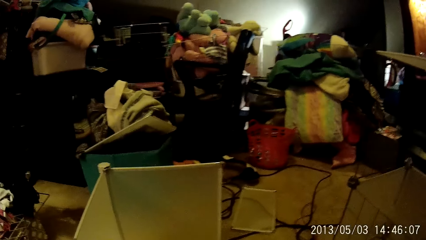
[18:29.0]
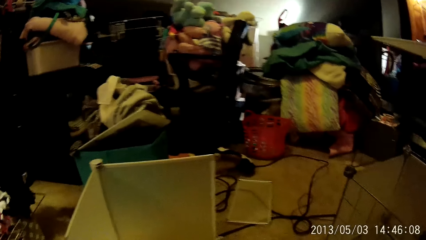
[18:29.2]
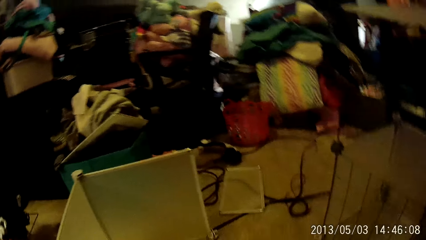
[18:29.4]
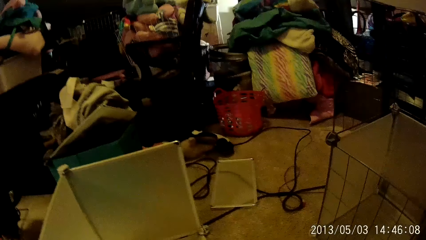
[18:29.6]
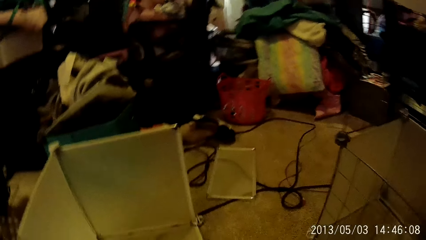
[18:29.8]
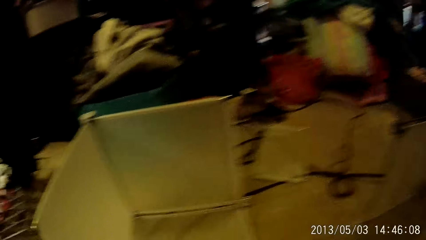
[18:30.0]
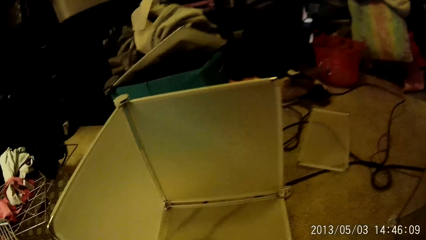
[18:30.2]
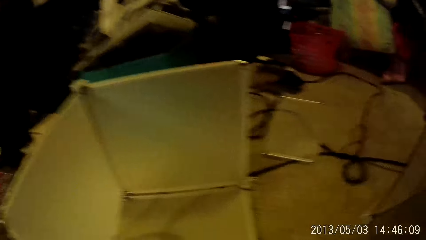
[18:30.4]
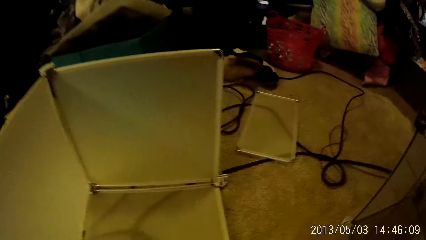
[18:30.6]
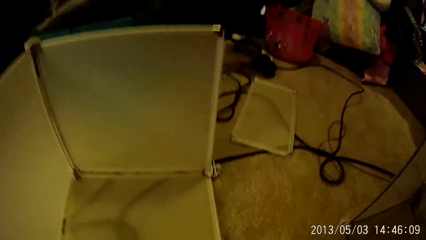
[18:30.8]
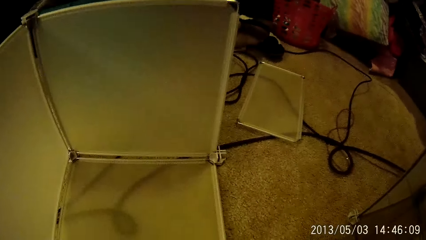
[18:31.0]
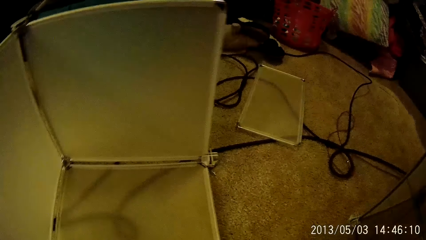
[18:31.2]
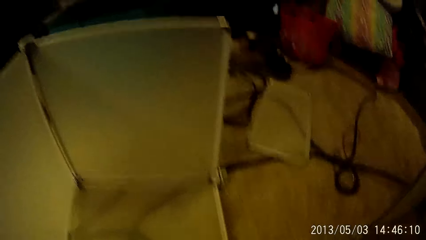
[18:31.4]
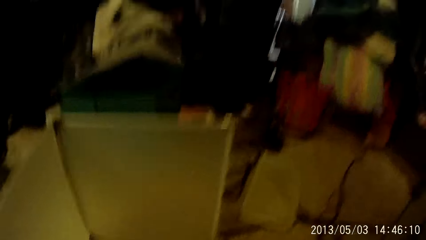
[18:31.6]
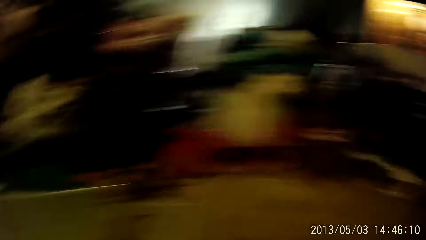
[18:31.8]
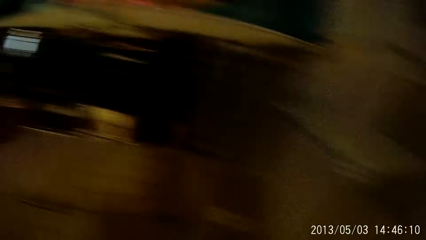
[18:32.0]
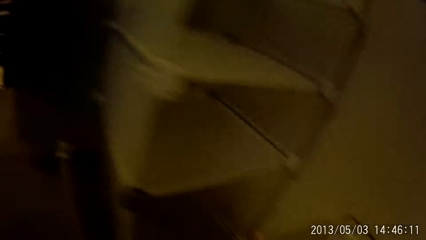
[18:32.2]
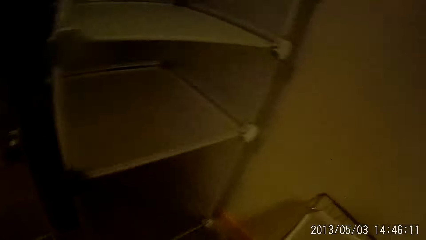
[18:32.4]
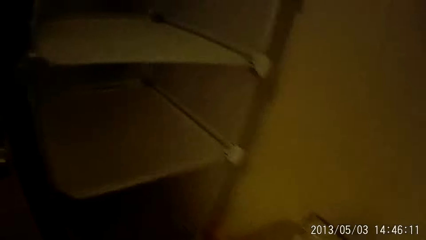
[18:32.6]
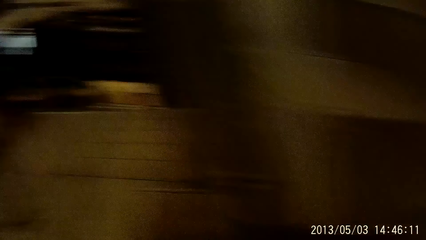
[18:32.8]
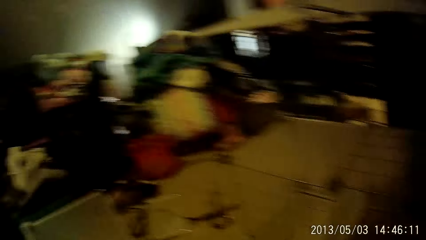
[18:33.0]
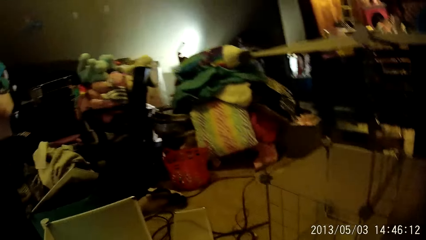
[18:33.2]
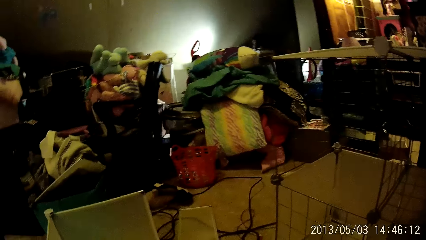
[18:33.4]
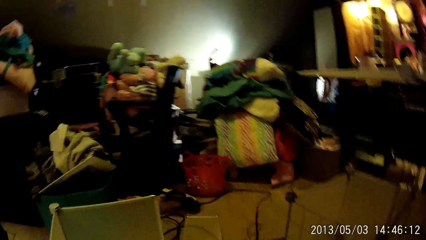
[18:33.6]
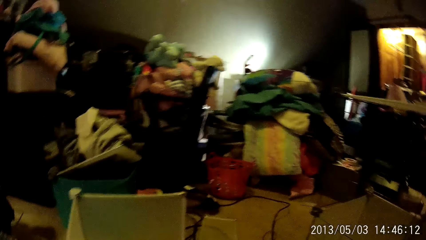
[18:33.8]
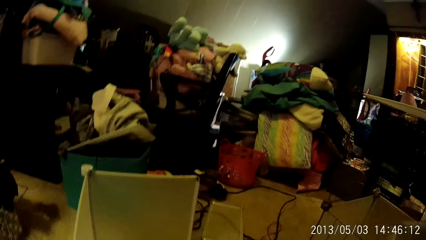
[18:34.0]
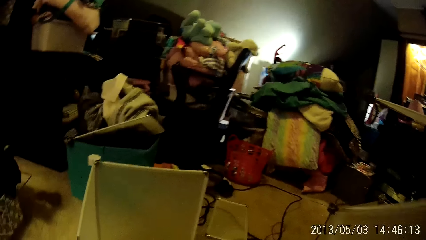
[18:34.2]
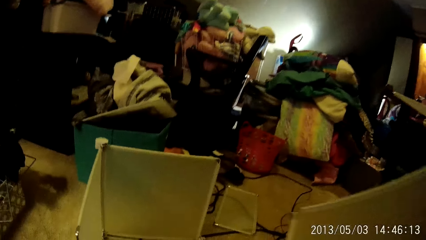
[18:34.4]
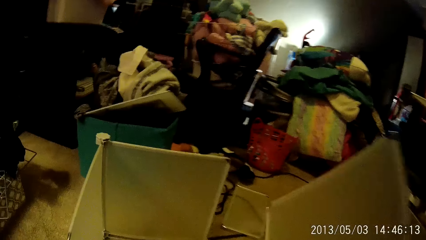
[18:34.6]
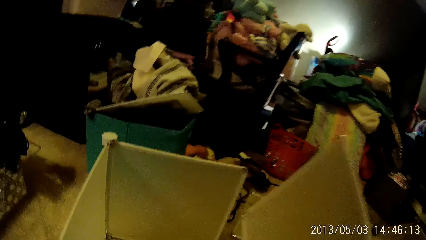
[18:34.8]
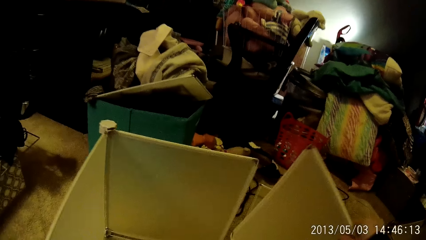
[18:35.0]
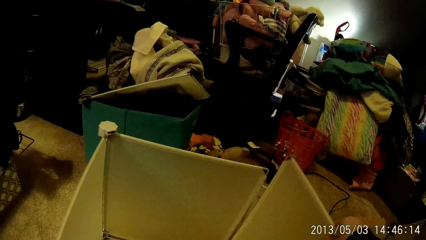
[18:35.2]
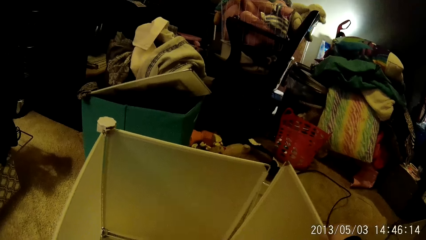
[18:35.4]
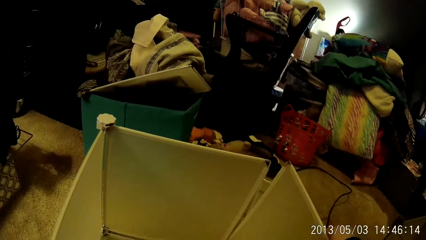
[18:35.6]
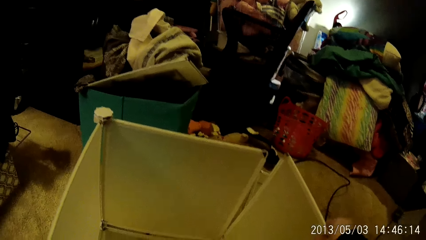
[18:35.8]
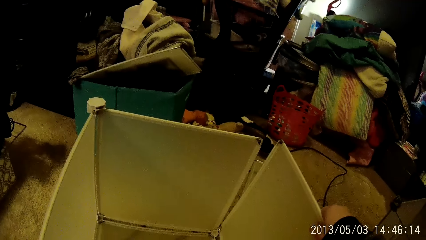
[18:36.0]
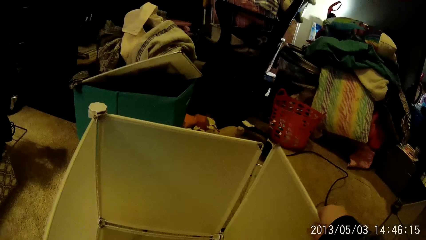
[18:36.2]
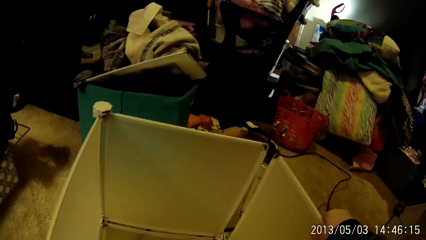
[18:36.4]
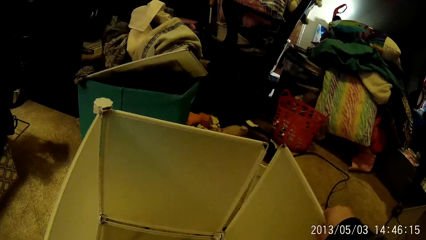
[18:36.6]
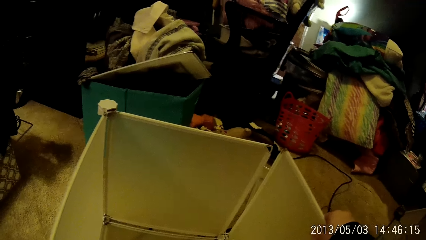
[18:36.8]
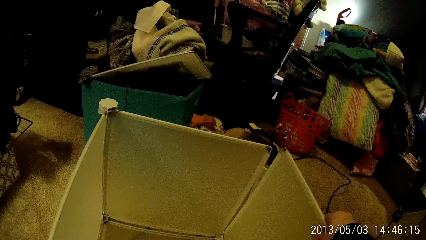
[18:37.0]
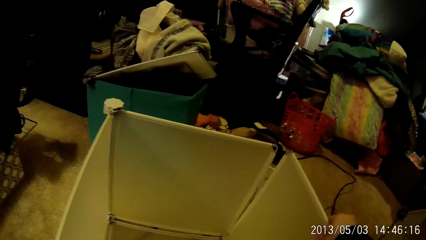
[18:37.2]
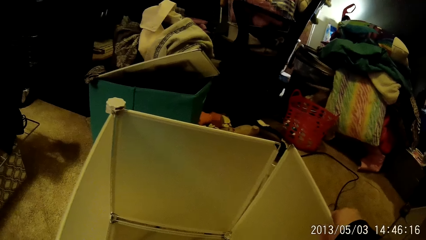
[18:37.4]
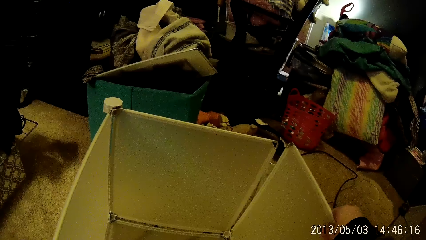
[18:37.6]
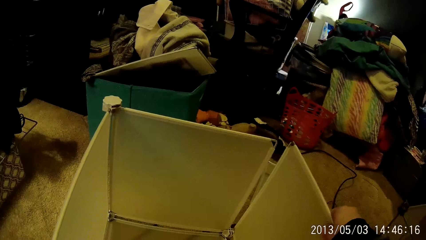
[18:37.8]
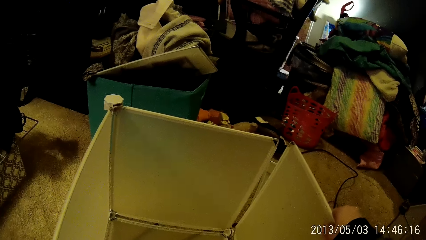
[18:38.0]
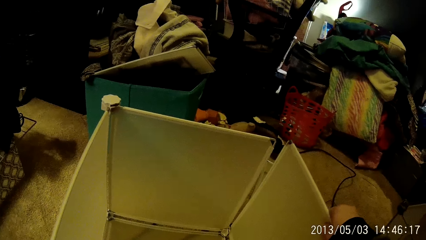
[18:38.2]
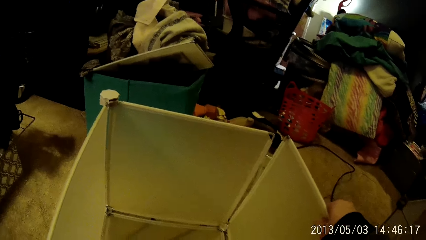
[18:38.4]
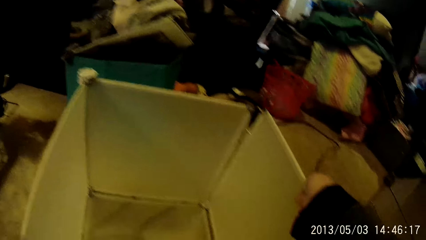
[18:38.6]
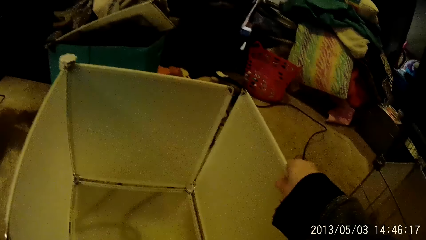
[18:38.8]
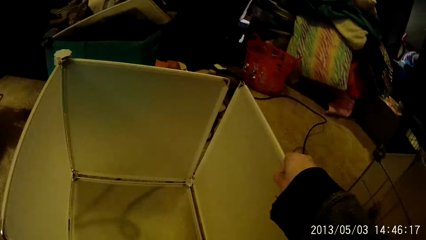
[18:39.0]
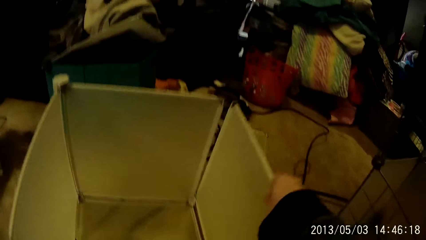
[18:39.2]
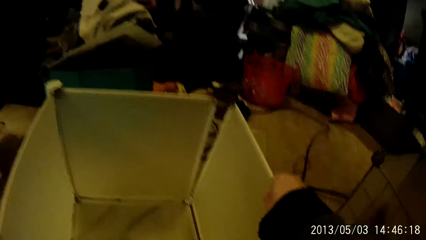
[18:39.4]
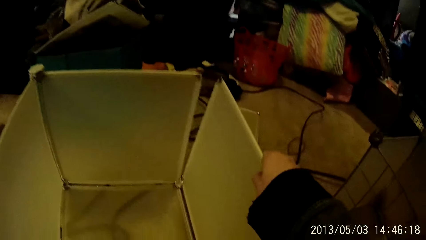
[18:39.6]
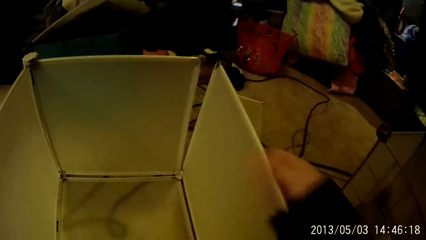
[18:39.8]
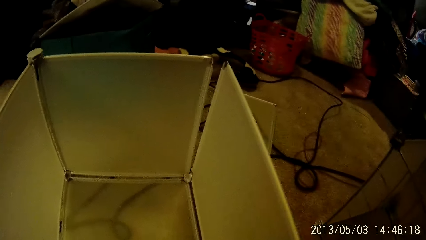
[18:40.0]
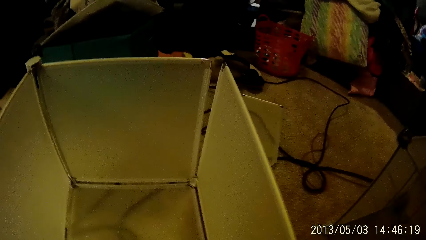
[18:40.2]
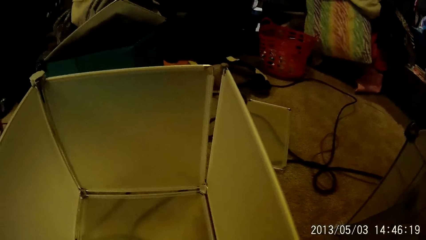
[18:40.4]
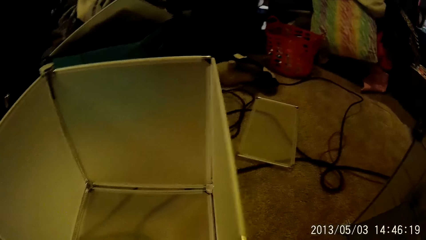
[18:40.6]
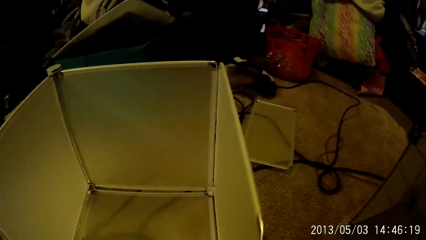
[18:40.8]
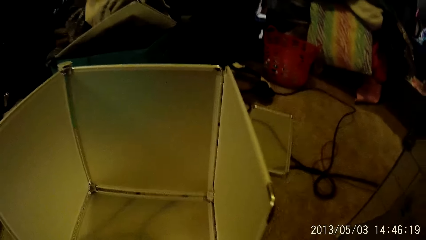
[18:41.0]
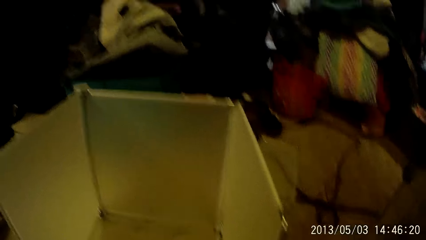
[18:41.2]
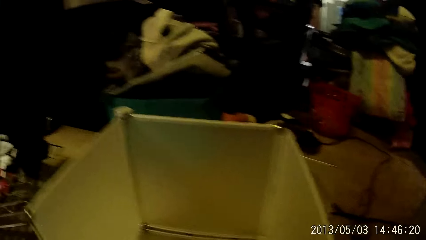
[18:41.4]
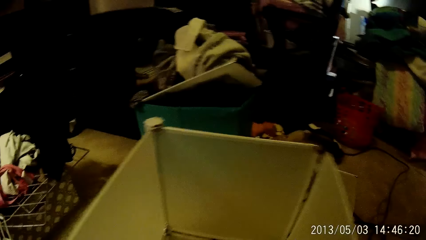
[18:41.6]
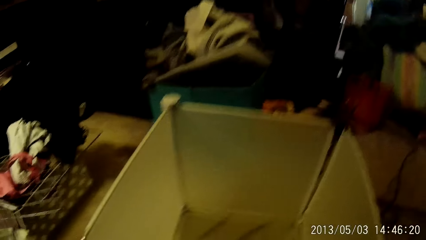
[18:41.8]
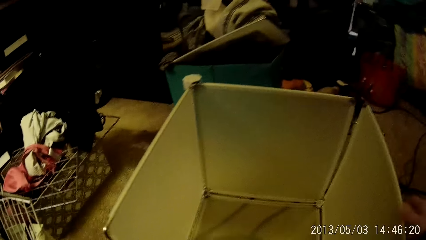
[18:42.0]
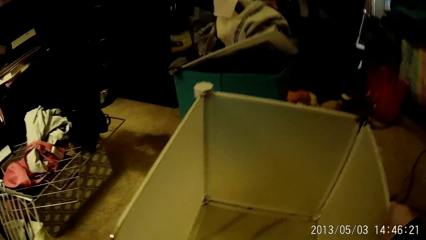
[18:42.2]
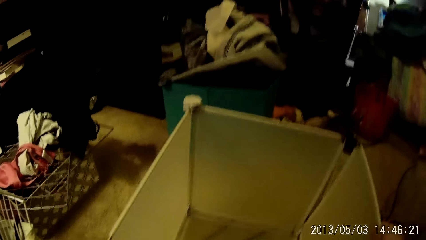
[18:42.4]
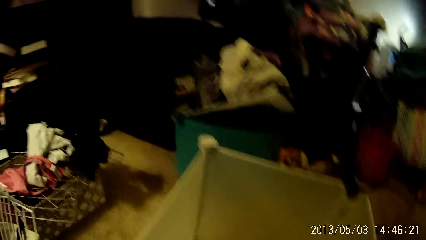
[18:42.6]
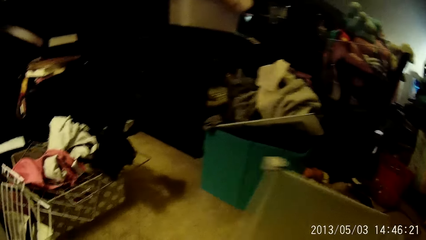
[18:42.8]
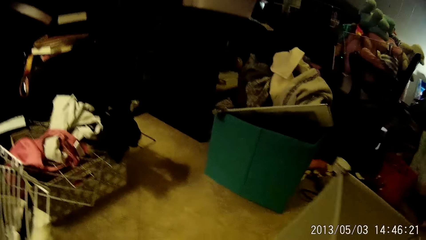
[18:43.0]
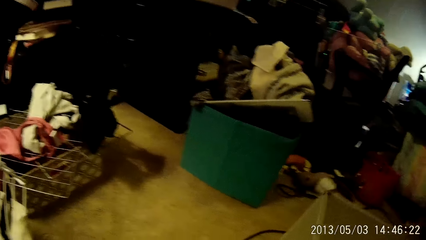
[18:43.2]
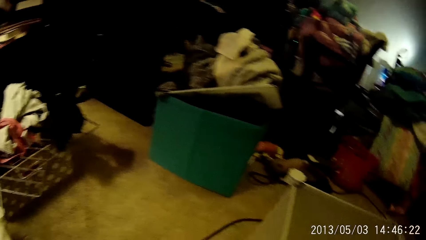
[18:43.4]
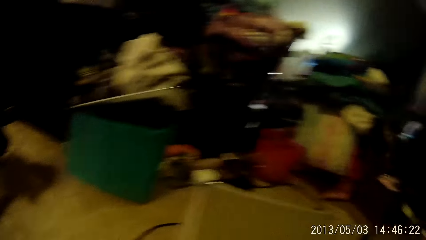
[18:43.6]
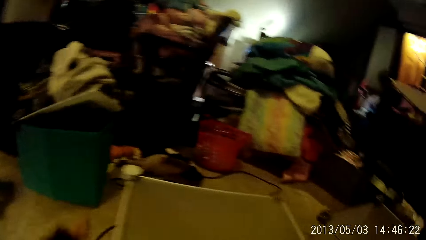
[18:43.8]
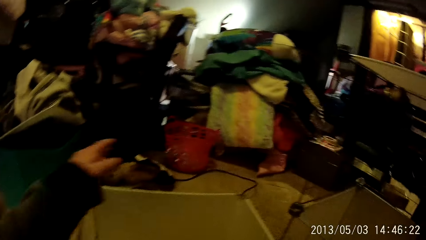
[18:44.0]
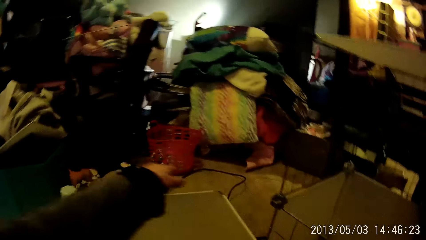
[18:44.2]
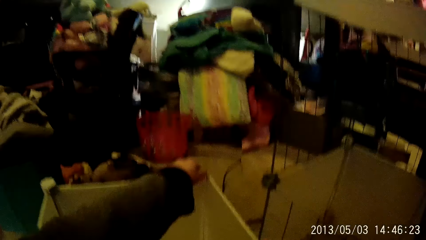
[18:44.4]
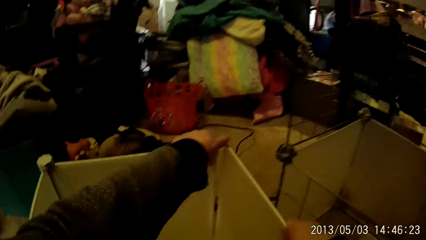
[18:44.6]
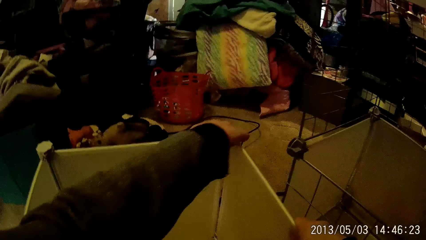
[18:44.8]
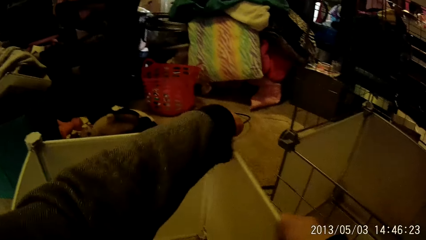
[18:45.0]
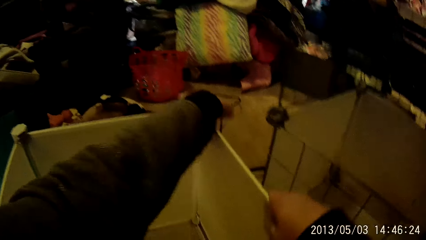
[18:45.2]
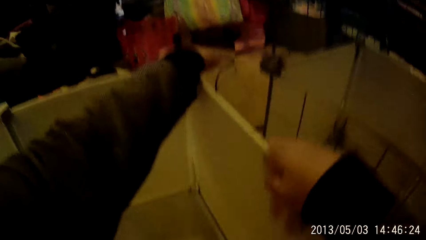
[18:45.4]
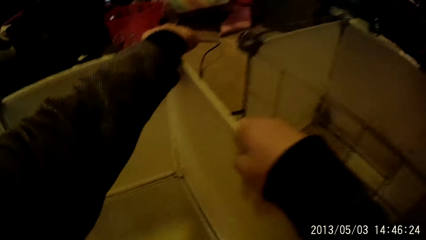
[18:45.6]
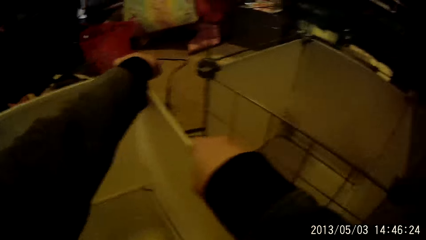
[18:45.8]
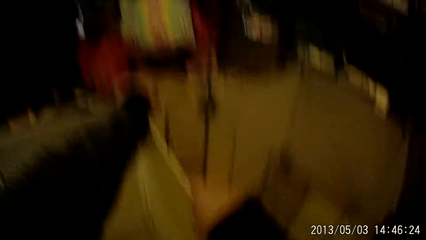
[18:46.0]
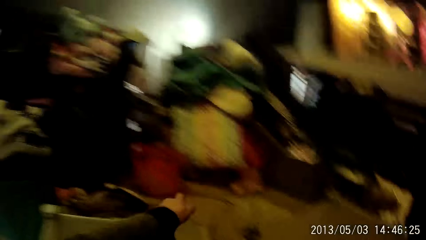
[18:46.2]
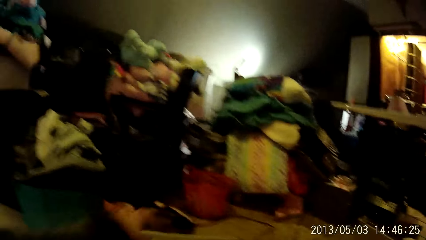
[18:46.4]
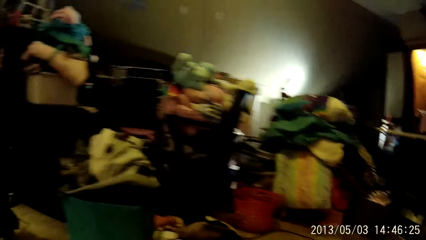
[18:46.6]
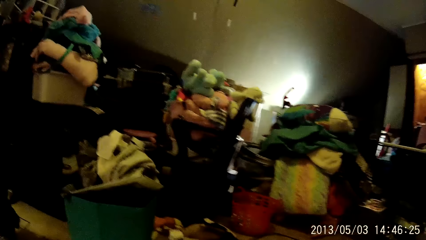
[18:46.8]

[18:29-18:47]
The camera wearer takes his right hand off the part of the detachable wardrobe. He joins the part of the plastic wardrobe. He adjusts the detachable wardrobe with his right hand. He places his left hand over the detachable wardrobe. He fixes the edges of the detachable wardrobe with both hands.
